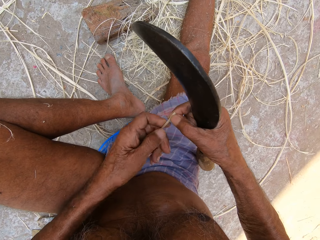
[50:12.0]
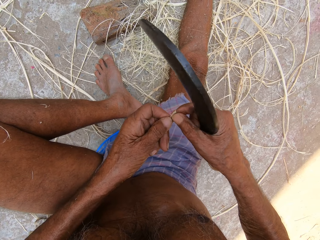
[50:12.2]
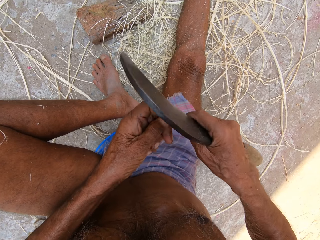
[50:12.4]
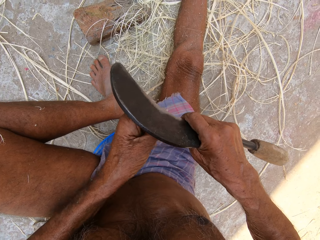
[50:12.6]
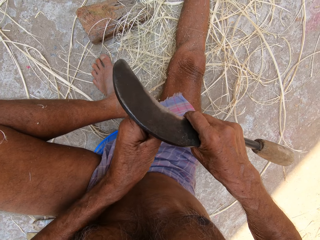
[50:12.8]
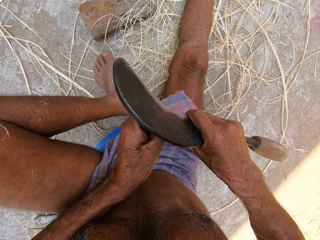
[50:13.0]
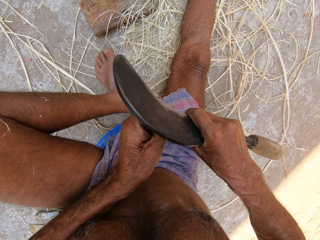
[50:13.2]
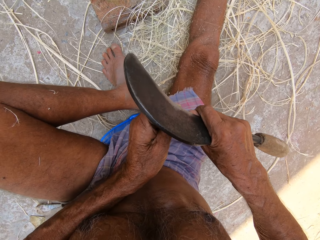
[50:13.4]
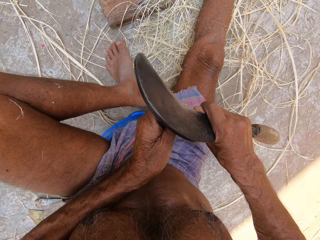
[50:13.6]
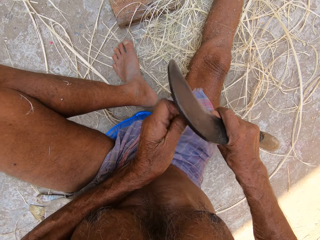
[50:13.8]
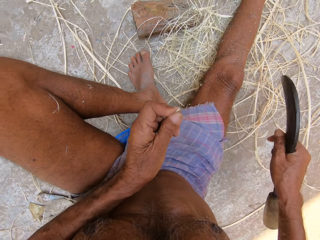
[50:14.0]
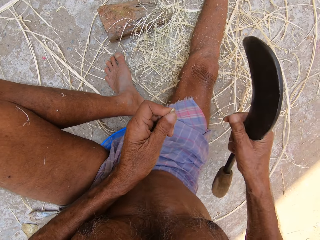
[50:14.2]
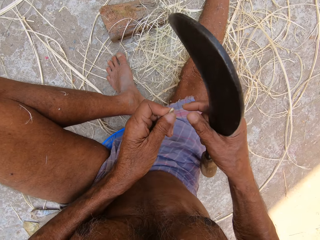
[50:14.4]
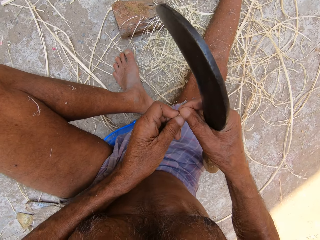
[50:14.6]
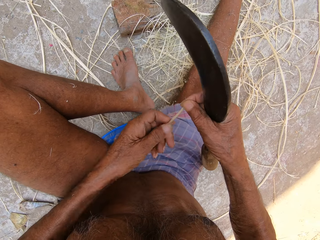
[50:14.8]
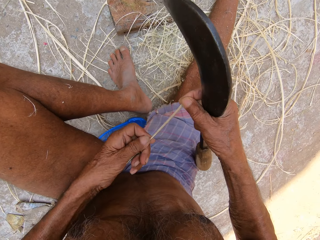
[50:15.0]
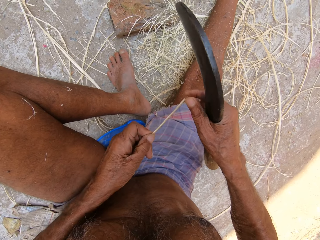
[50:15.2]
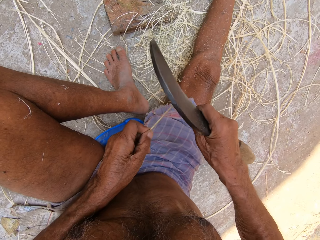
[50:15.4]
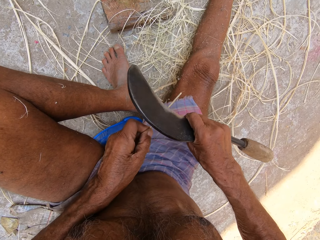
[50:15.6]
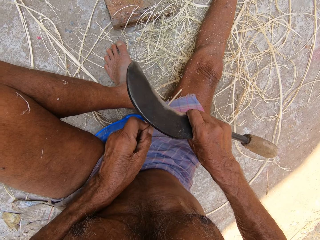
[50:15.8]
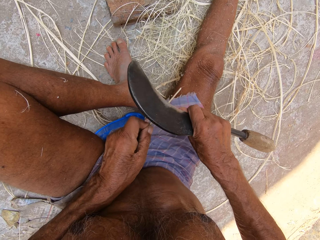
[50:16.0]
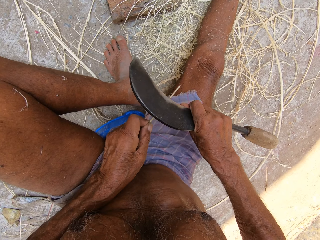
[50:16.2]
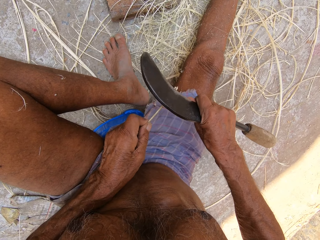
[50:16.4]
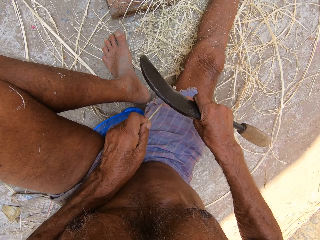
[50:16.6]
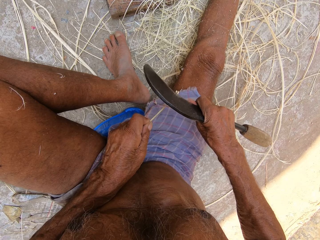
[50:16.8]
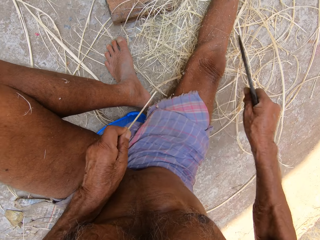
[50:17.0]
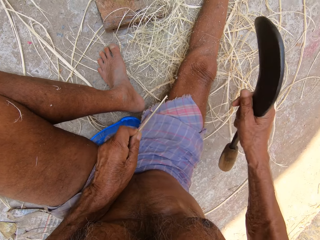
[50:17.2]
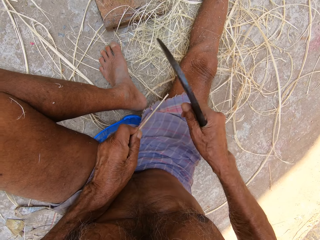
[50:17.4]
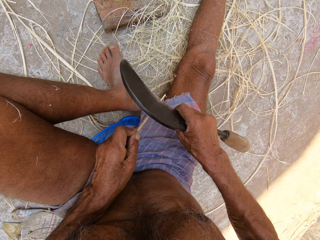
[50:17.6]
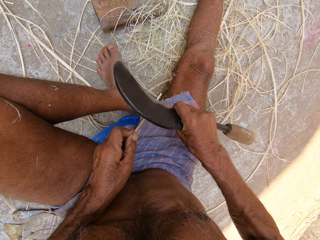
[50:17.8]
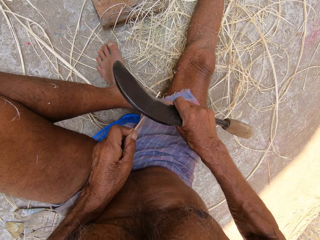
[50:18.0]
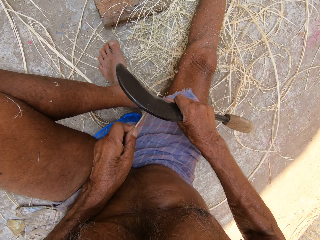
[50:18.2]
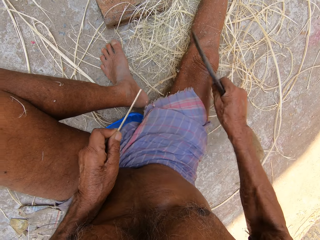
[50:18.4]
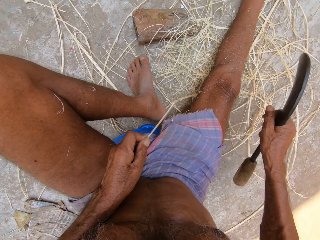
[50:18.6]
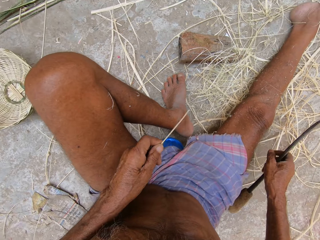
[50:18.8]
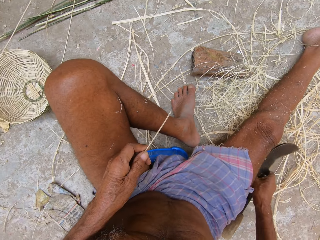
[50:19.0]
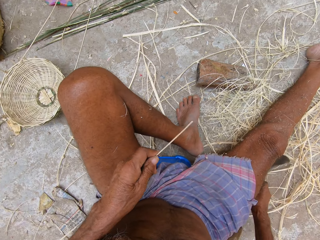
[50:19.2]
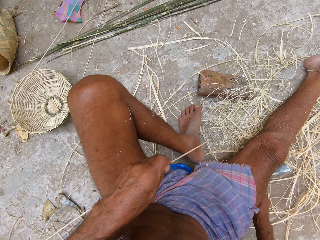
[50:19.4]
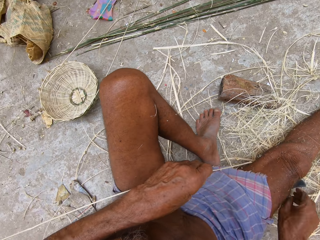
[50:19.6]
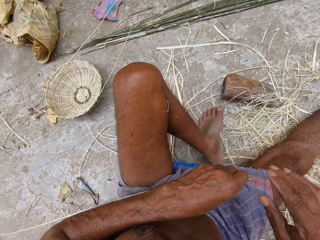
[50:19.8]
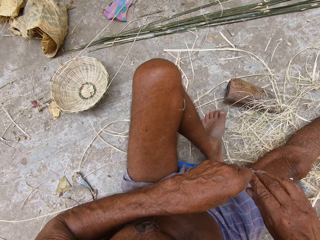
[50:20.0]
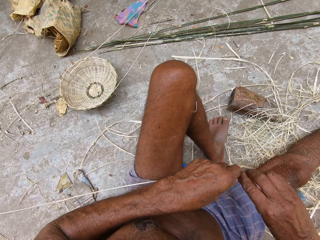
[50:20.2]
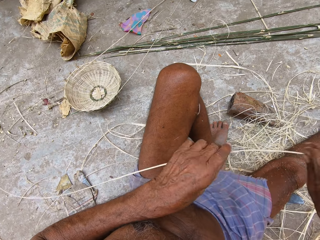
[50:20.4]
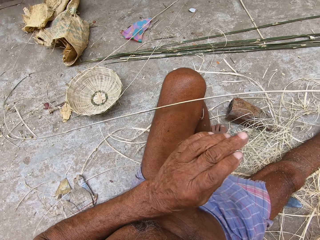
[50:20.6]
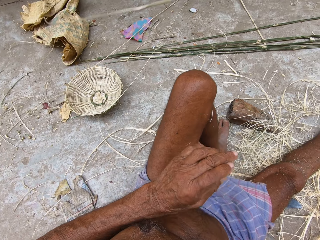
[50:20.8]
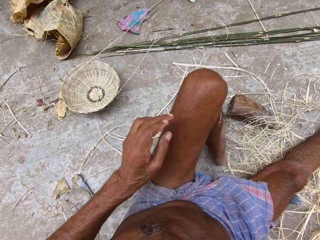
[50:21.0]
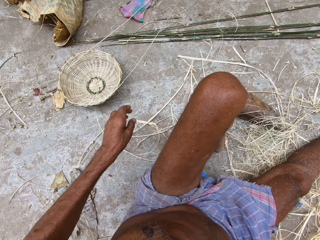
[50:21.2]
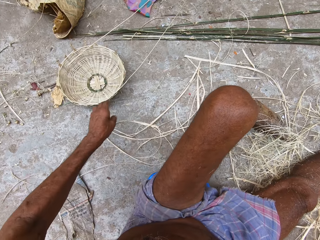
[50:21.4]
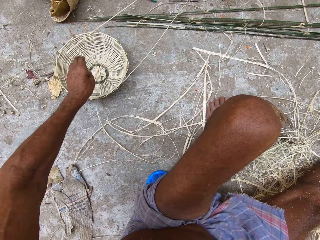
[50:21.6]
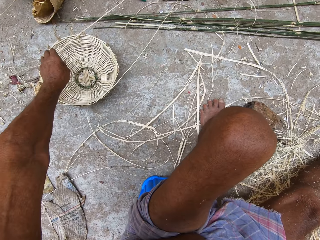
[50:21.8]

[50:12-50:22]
The camera wearer holds the bamboo strip with his right hand. He moves his left hand along the bamboo strip. He cuts the bamboo strip in his left hand with the sickle in his right hand. He holds the bamboo strip with his right hand and moves his left hand along the bamboo strip. He shaves the bamboo strip in his left hand with the sickle in his right hand. He drops the sickle in his right hand on the floor. He pulls the bamboo strip with his right hand.

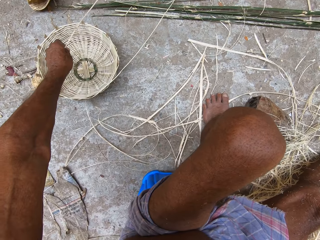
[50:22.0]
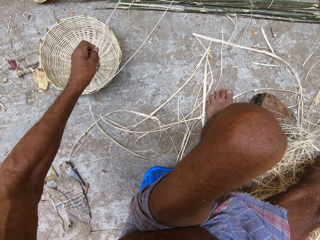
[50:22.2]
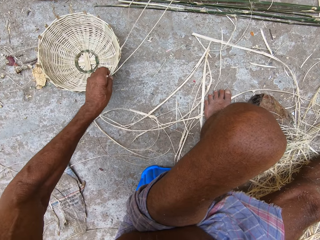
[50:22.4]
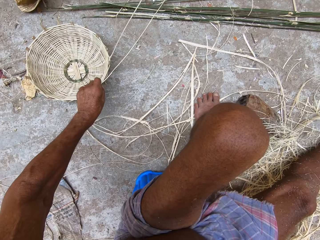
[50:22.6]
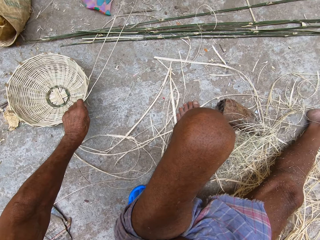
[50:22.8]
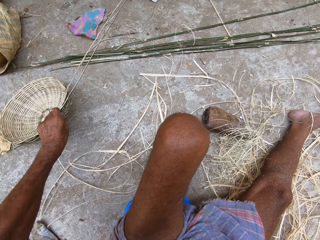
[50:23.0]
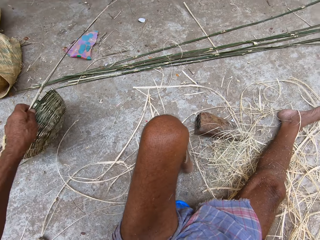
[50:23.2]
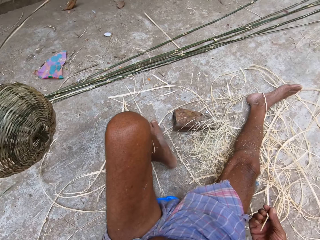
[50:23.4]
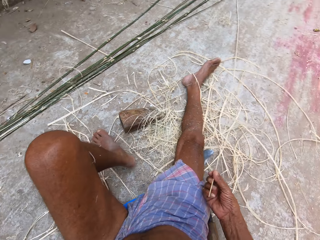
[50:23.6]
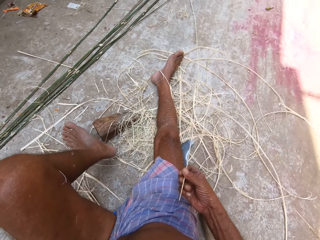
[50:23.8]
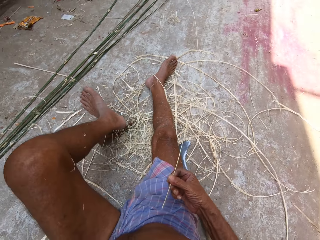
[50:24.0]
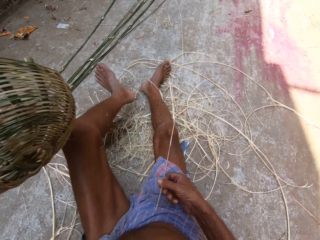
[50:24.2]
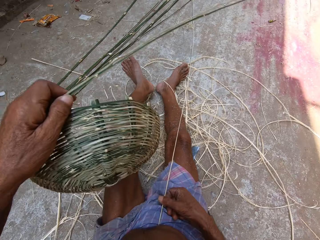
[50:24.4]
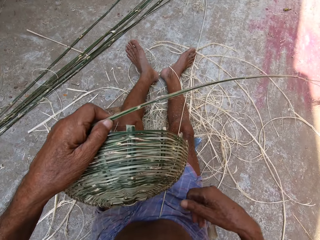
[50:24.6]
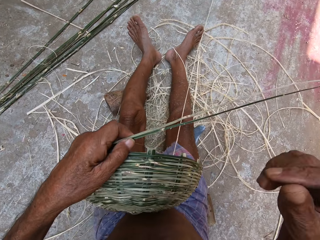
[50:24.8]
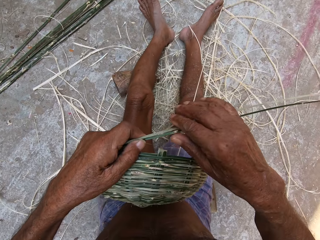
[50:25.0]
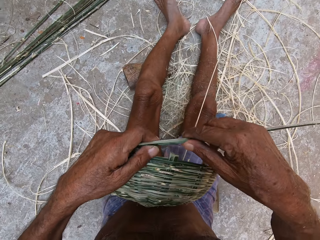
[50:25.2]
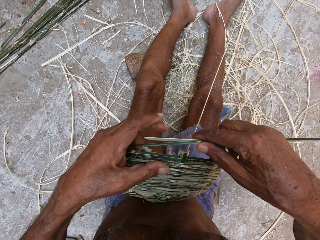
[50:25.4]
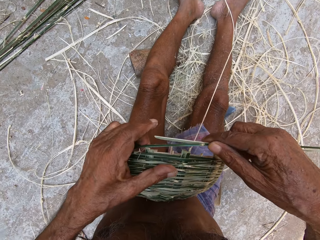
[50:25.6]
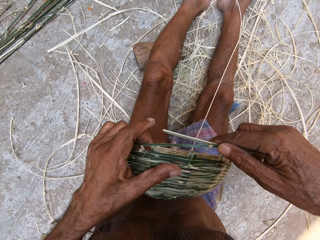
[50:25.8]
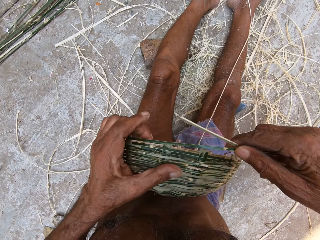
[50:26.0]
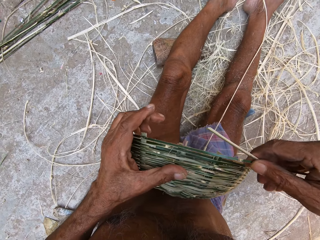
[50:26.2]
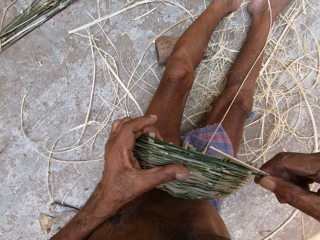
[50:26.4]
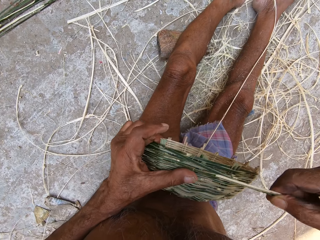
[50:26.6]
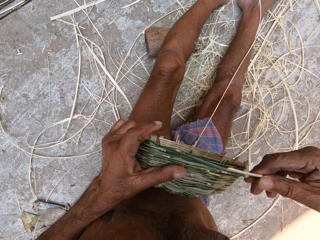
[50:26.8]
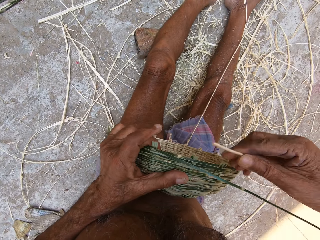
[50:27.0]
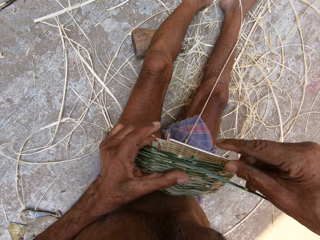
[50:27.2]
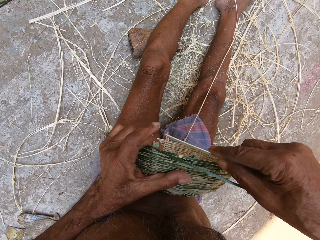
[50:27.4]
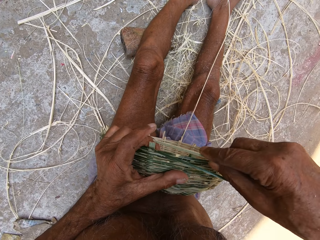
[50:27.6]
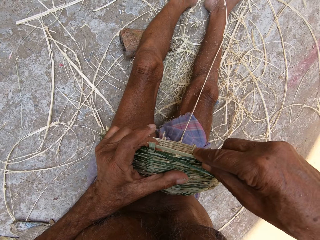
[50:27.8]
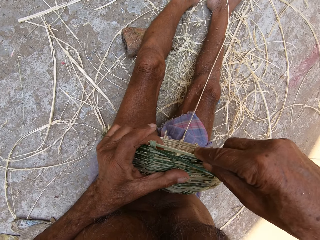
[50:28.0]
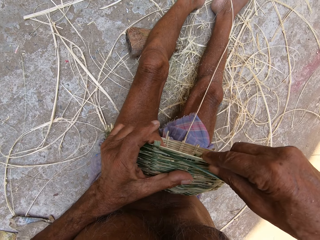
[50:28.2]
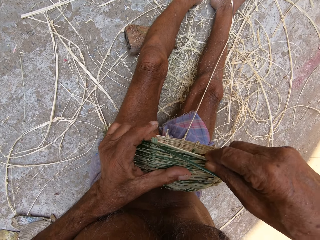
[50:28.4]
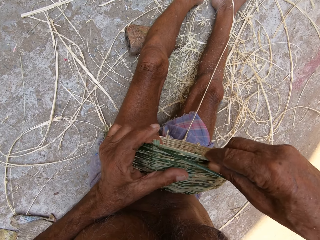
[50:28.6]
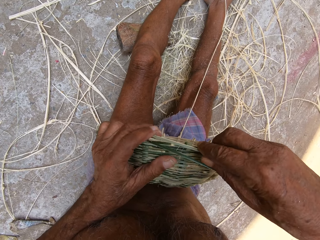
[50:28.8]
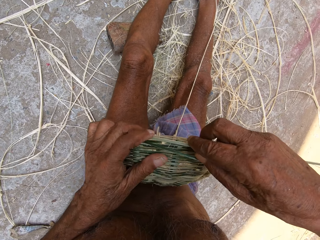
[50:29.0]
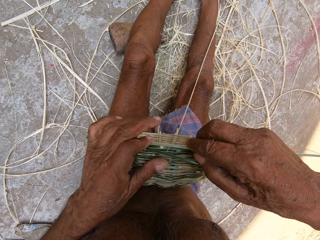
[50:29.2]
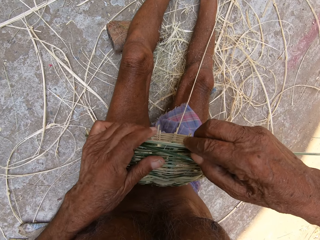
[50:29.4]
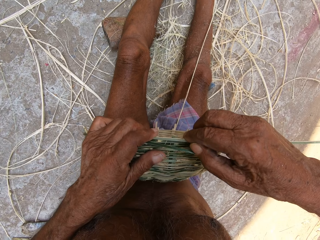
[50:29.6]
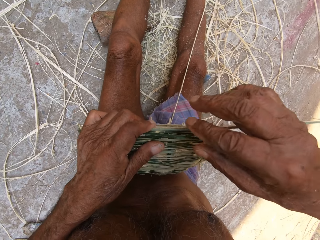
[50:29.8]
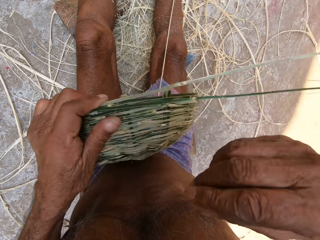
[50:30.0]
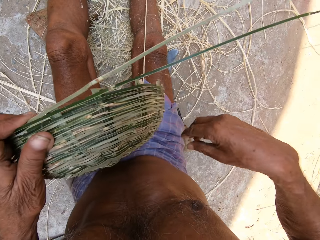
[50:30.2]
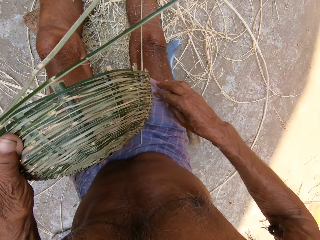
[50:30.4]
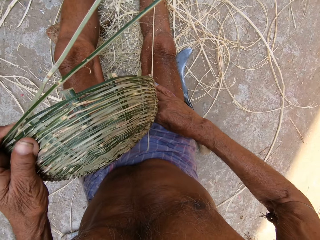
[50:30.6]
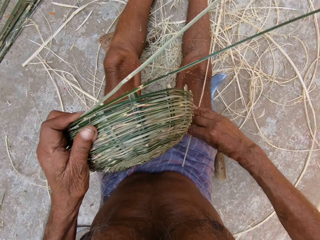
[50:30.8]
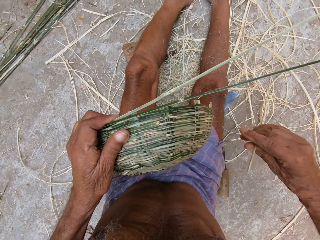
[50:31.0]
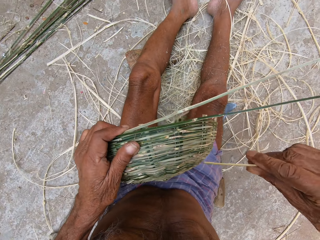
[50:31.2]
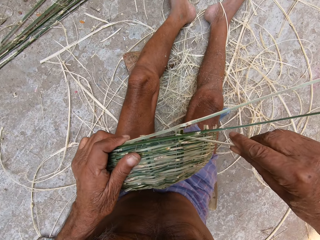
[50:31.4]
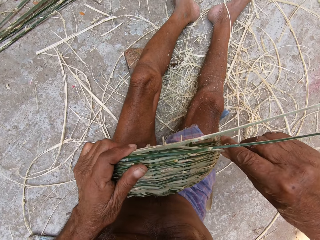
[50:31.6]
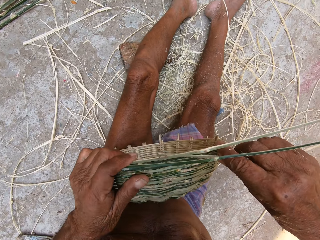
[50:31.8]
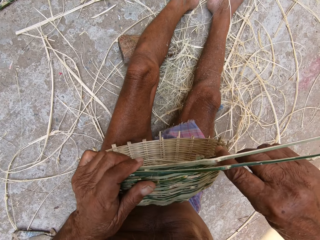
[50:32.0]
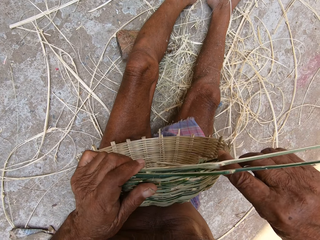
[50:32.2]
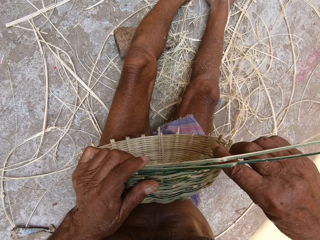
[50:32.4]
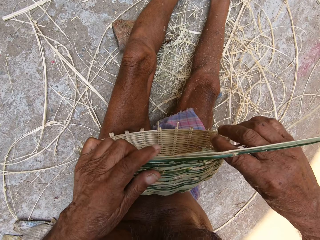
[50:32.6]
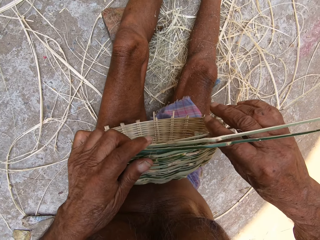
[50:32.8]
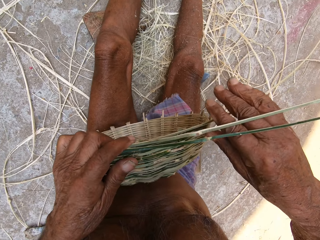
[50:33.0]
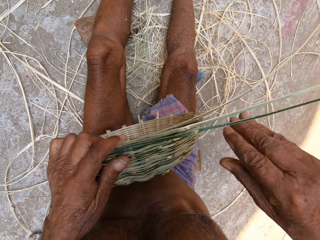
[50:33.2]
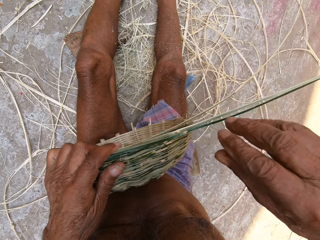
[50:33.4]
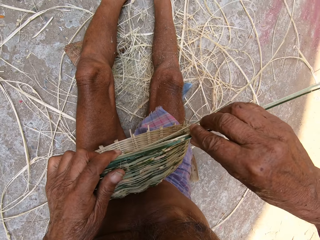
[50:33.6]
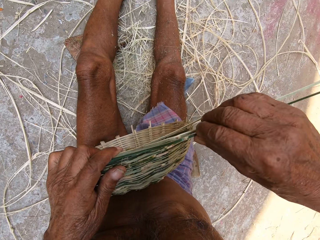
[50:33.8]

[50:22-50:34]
The camera wearer picks a bamboo strip from the floor with his left hand. He picks a basket or sisal bag from the floor with his left hand. He places the basket in his left hand on his lap. He weaves the sisal bag. He inserts the bamboo strip in his right hand in the basket. He picks a bamboo strip from his lap with his right hand. He inserts the bamboo strip in his right hand in the basket.
